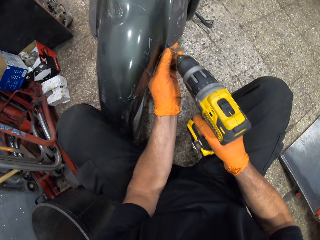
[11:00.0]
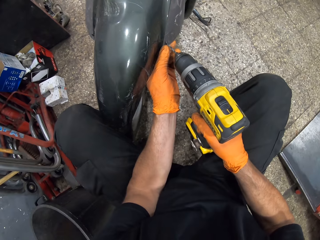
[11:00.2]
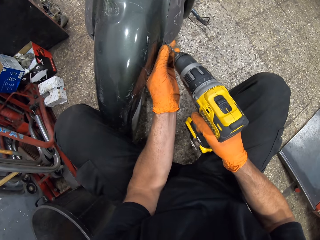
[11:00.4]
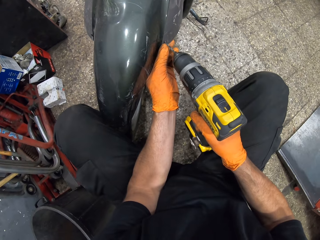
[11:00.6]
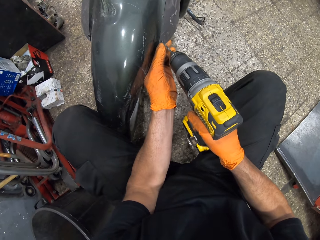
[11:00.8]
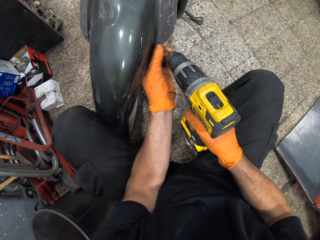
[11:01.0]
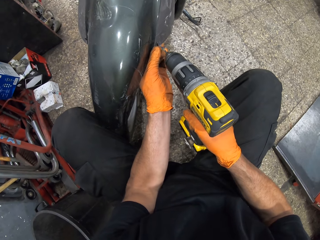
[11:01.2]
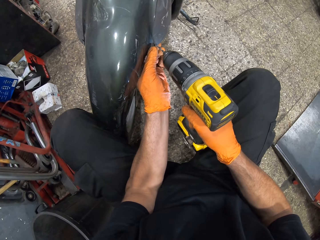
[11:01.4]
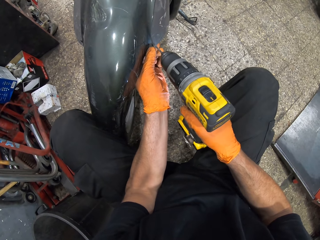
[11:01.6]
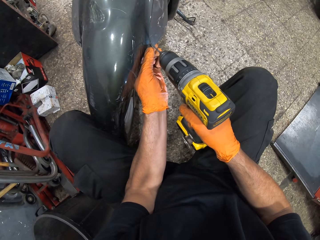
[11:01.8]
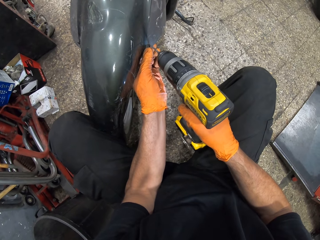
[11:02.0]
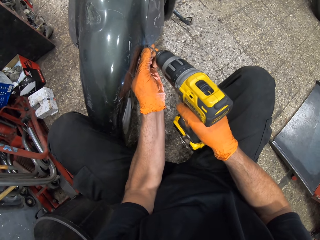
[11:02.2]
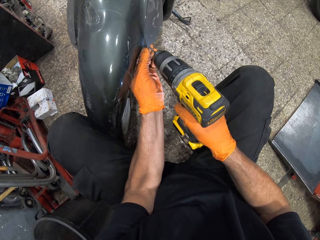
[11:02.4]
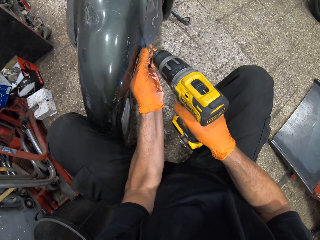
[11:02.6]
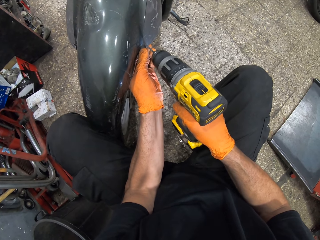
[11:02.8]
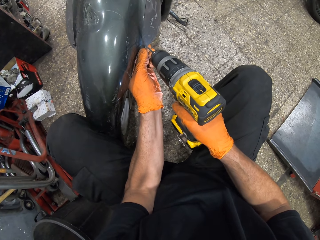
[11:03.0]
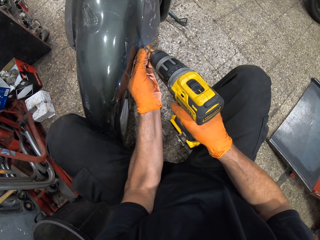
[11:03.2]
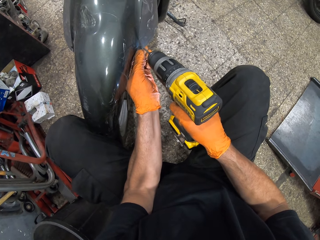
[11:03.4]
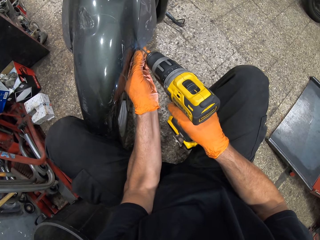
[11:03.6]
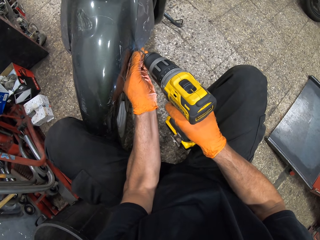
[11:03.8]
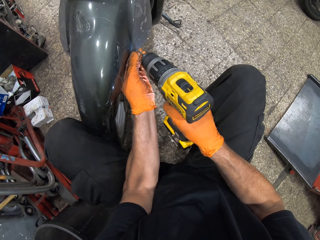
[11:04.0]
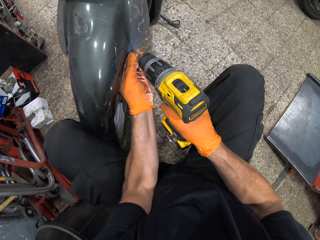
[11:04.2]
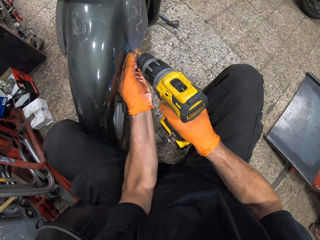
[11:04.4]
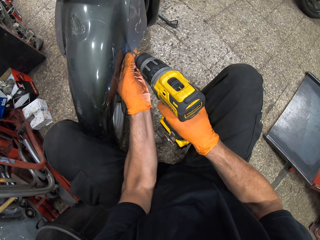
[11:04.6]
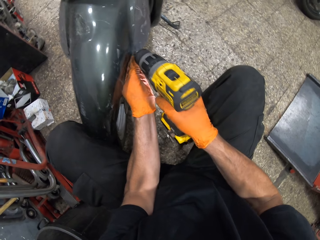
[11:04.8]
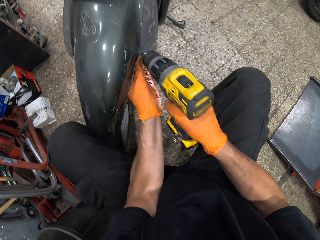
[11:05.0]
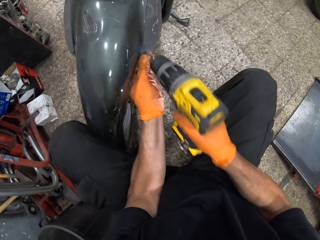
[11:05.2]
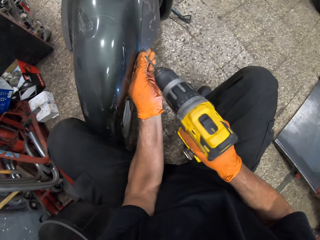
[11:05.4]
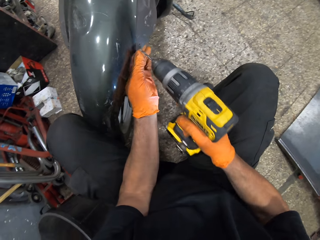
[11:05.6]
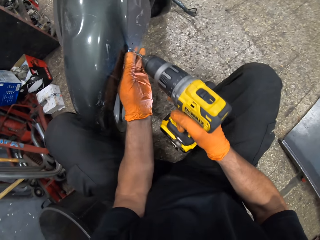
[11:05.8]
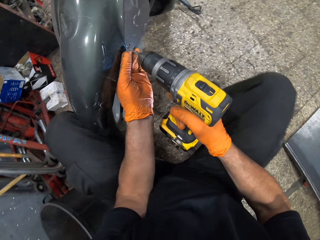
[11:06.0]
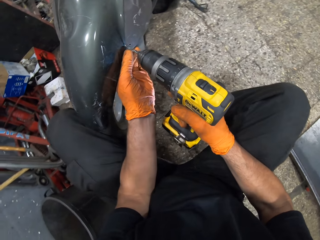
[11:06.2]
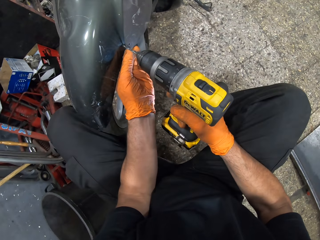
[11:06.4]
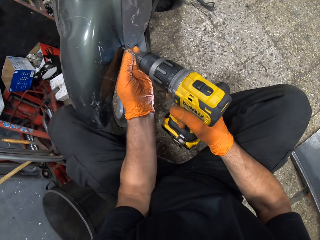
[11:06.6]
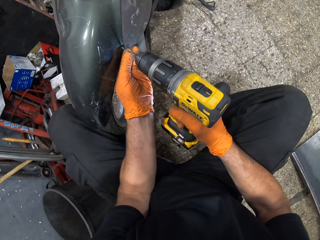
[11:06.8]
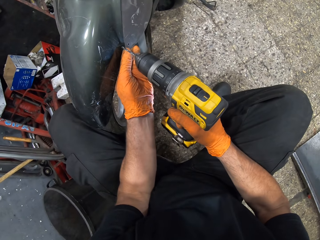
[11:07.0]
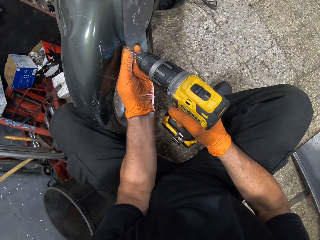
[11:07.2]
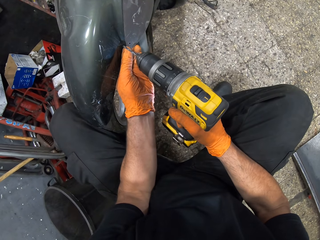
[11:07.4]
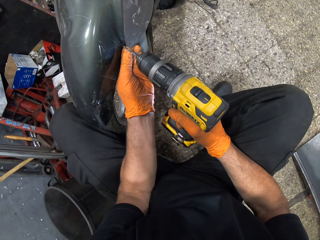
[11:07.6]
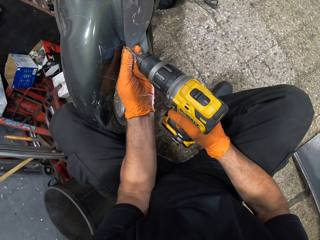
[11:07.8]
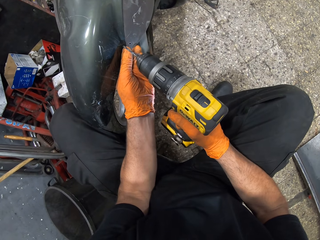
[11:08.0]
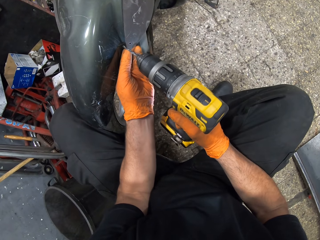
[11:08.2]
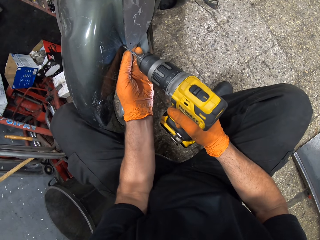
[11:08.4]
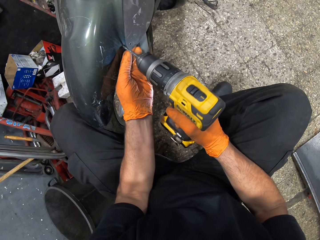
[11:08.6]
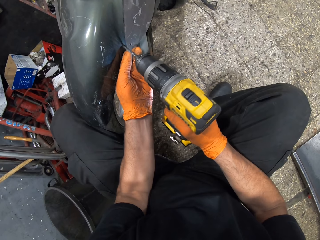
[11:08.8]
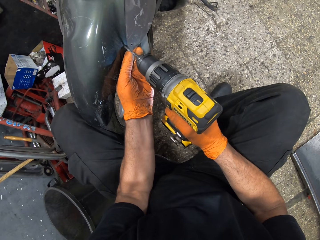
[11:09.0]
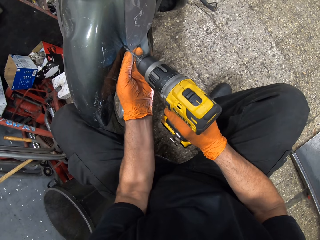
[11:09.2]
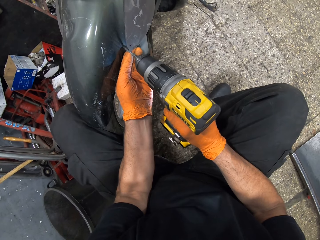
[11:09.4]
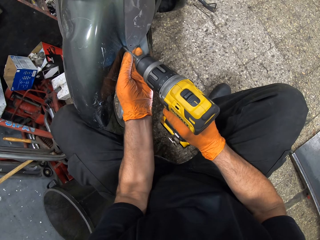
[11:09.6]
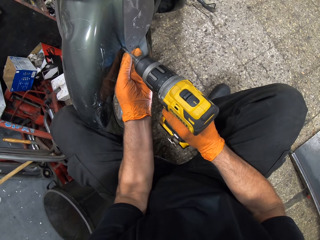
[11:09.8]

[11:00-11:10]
The camera wearer drills two holes in the bike's mudguard with the impact drill. He drills on the mudguard.

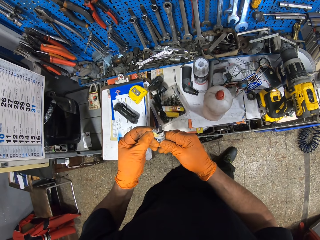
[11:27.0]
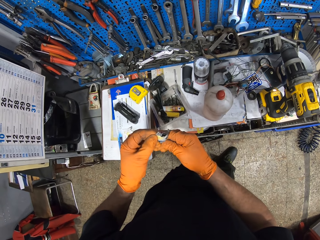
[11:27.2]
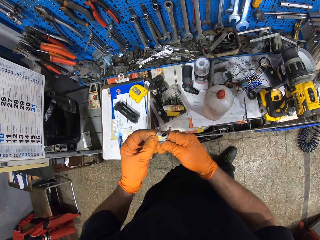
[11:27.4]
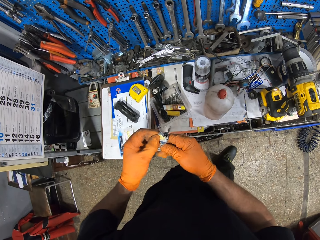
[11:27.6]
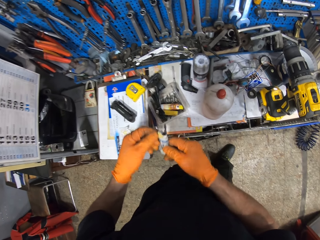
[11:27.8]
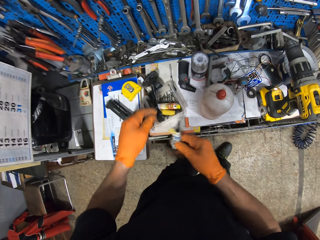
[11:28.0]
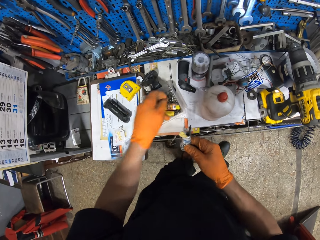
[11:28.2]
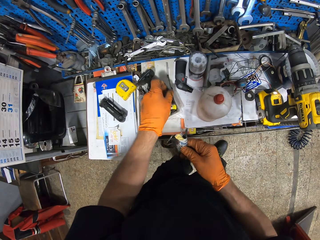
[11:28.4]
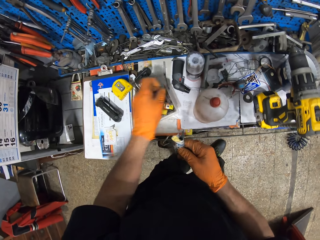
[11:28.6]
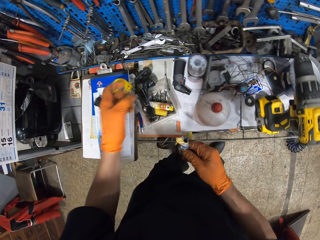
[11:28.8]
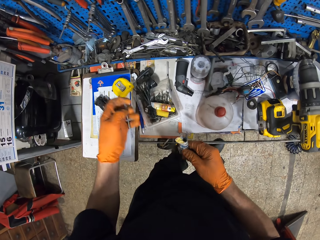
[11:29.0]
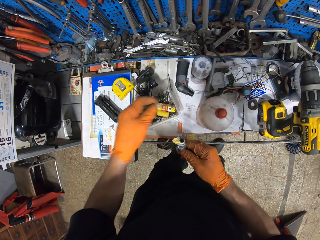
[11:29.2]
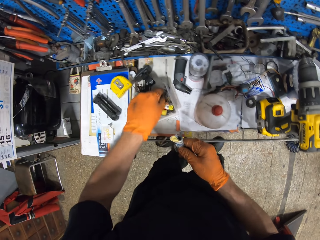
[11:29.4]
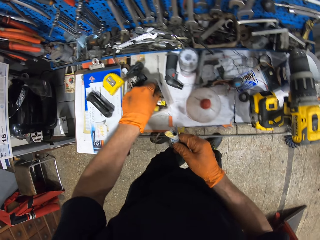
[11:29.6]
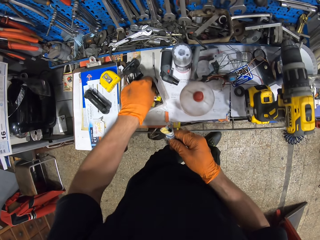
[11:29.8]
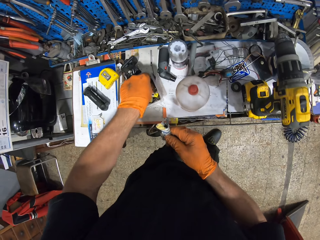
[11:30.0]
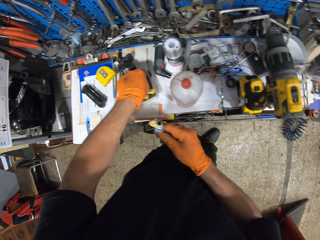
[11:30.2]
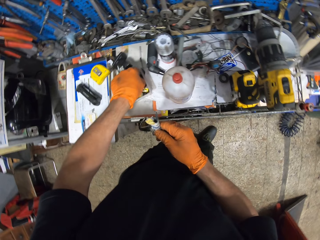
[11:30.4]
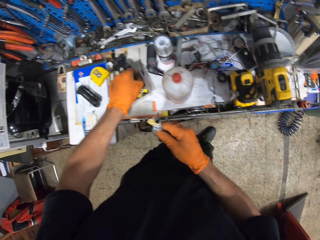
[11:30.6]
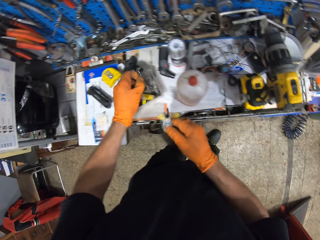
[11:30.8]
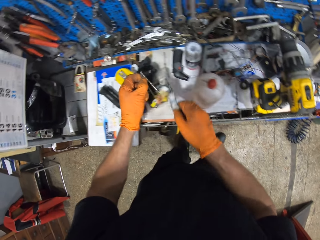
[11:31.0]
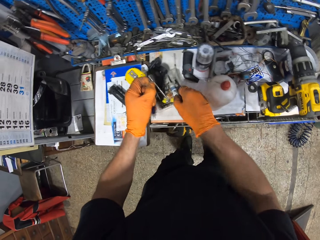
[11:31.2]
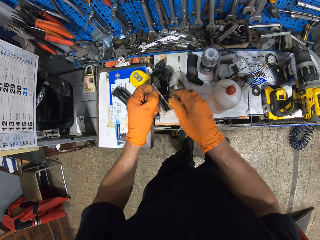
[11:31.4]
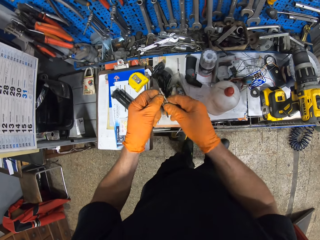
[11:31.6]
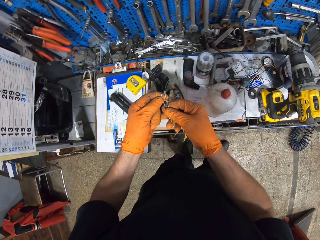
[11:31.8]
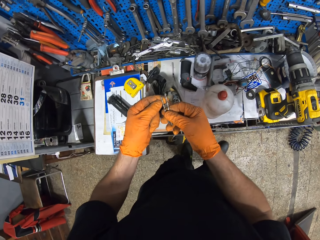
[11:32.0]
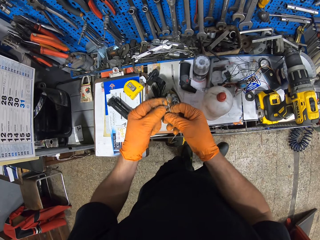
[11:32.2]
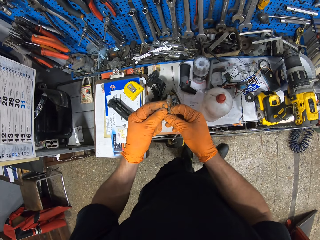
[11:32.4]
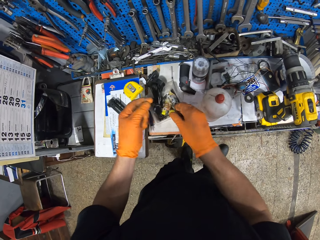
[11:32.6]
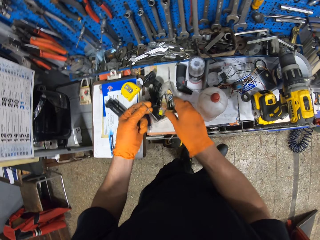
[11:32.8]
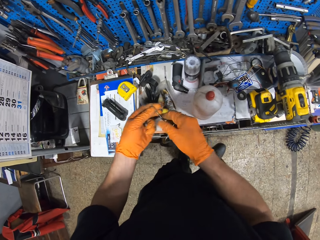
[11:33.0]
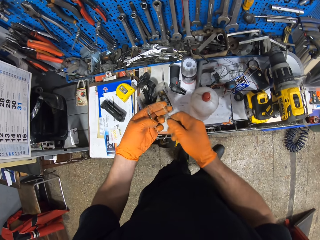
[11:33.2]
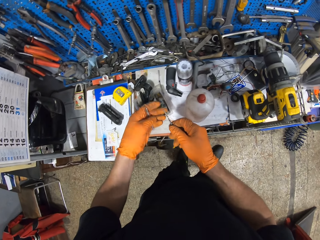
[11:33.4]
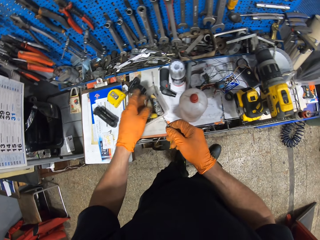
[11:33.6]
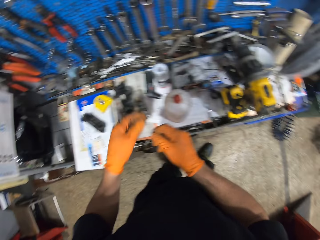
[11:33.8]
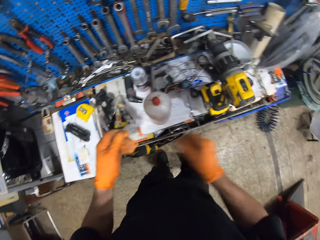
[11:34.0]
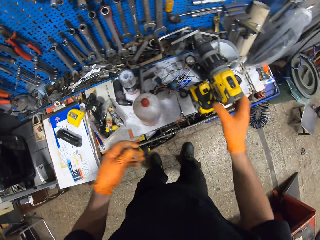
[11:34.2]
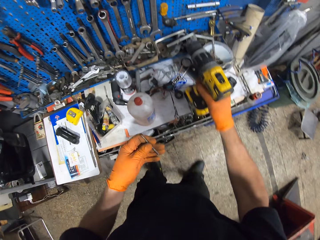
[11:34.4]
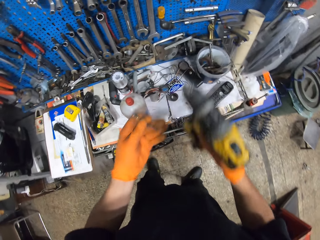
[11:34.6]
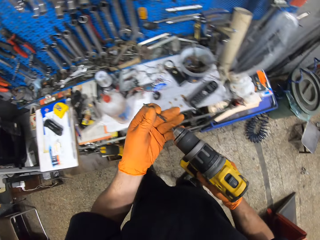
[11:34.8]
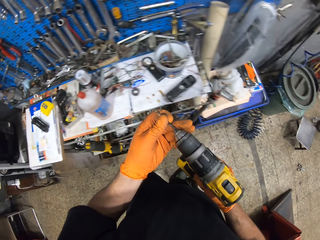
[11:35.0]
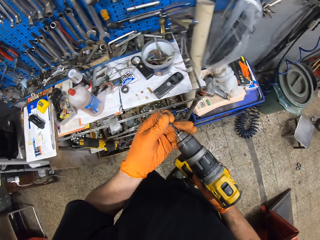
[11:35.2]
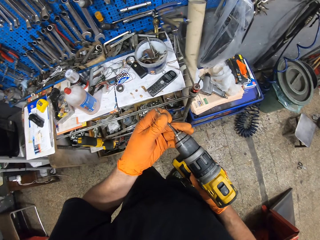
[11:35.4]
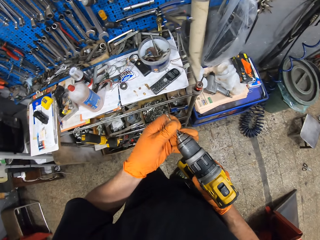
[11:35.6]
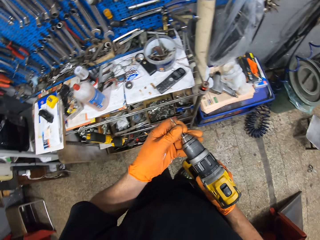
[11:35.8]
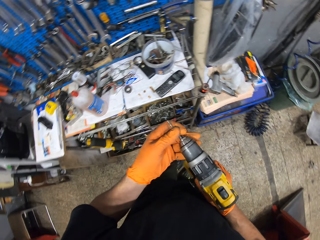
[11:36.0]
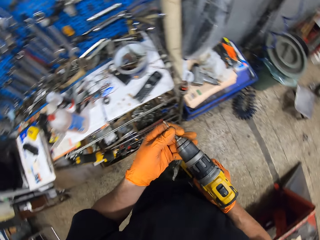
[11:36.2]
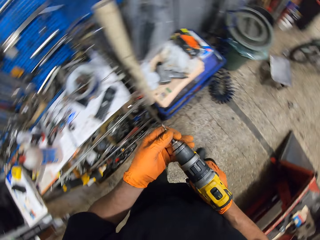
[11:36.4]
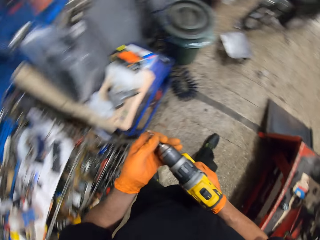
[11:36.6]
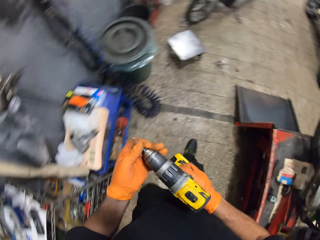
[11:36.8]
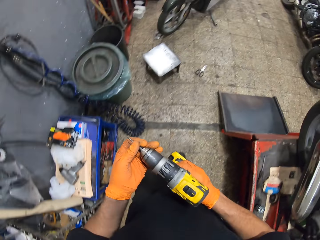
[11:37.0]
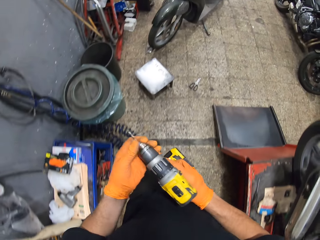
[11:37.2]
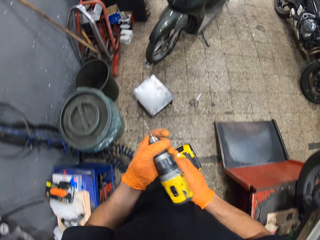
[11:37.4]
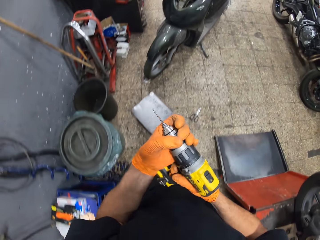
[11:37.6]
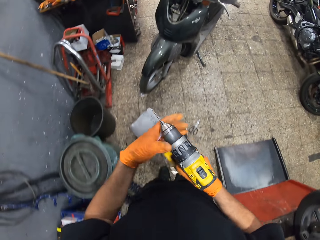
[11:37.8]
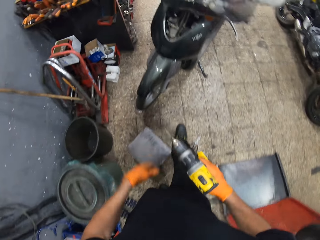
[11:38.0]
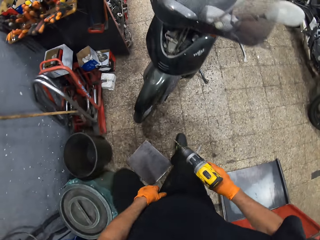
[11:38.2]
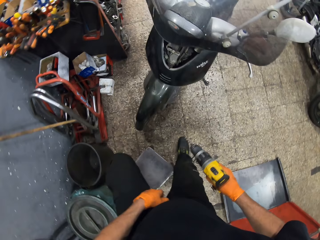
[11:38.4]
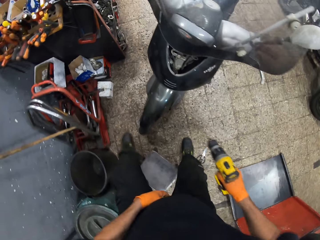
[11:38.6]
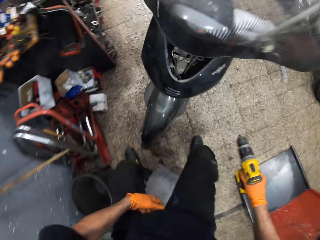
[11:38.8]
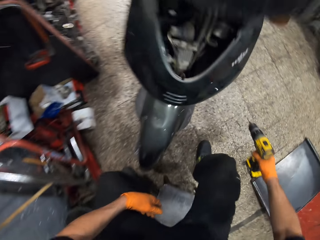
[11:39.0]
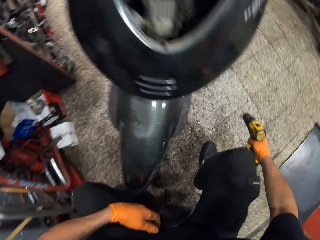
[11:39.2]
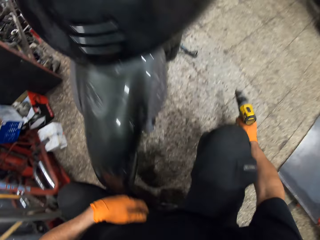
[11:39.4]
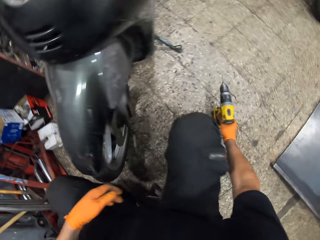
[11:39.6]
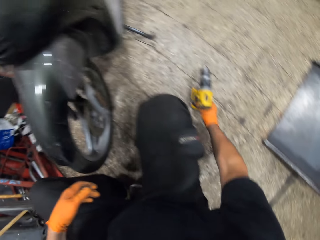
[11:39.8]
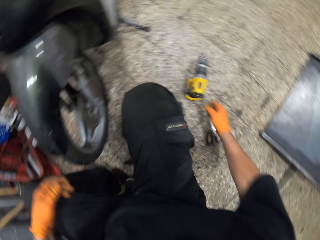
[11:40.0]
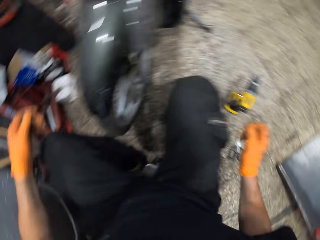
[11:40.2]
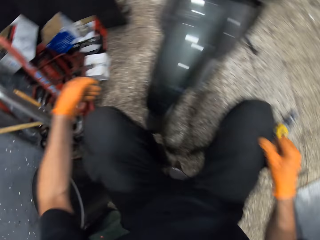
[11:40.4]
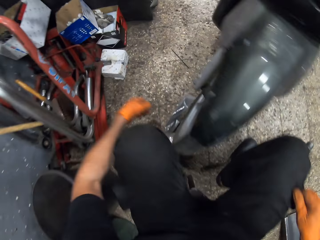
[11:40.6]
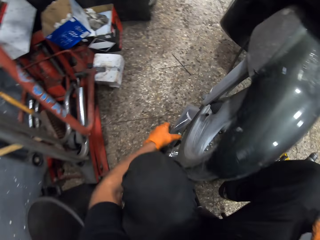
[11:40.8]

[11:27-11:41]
The camera wearer picks up drill bits from the container. He drops the bundle of drill bits in the container. He holds a drill bit with his right hand. He looks at the drill bits. He drops the drill bit in the container. He takes a drill bit with his right hand. He drops a drill bit in the container. He passes the drill bit to his left hand. He picks up the impact drill from the workbench with his right hand. He connects the drill bit to the impact drill. He walks. He twists the adapter of the impact drill with his left hand. He sits on the stool. He drops the impact drill on the ground.
